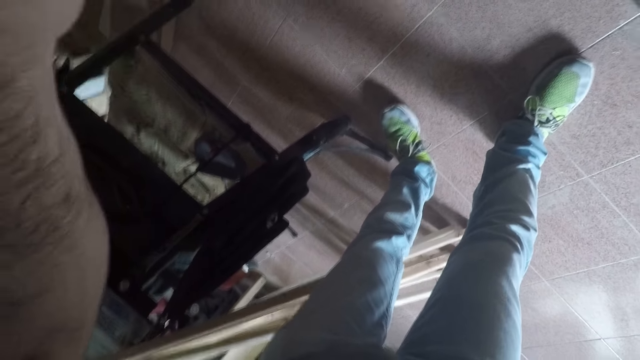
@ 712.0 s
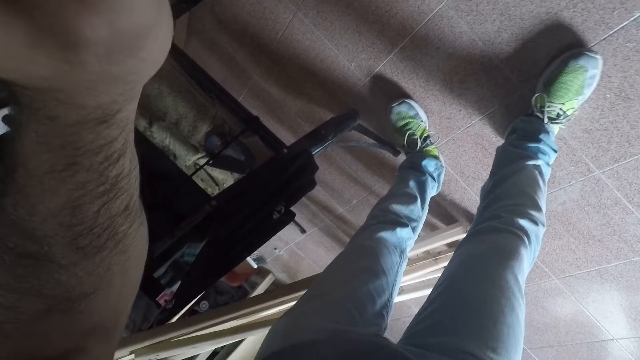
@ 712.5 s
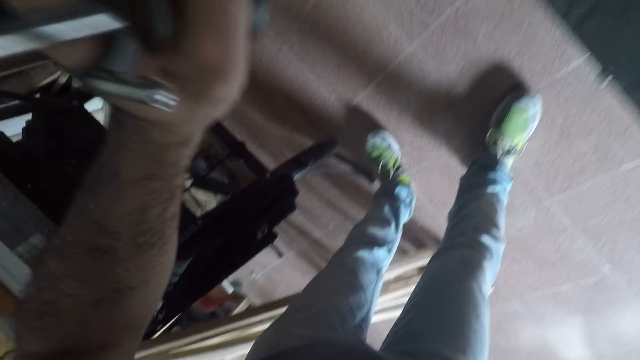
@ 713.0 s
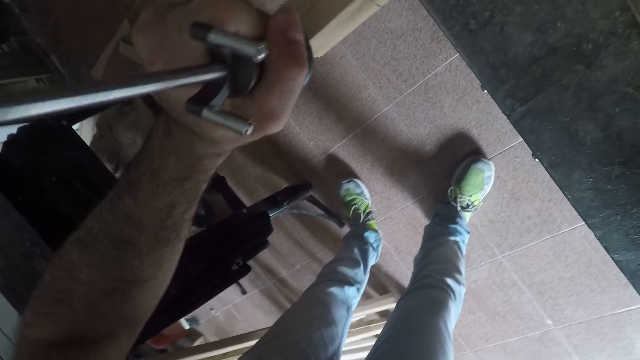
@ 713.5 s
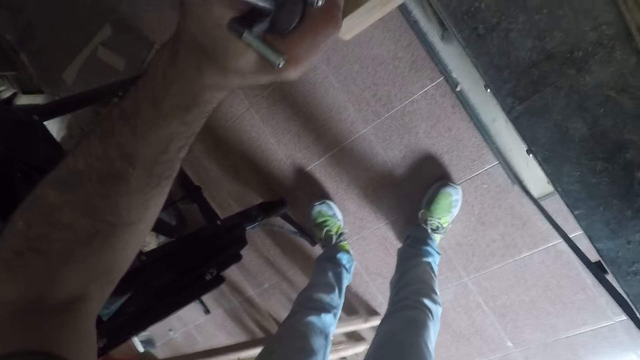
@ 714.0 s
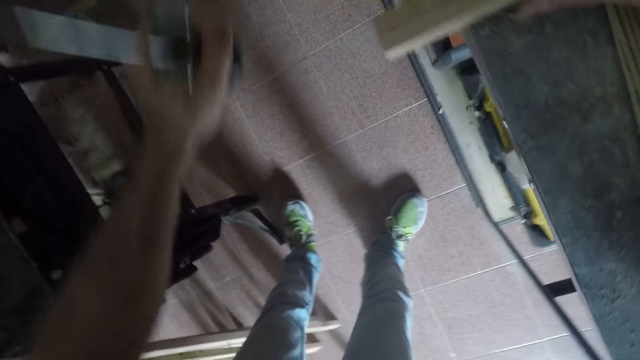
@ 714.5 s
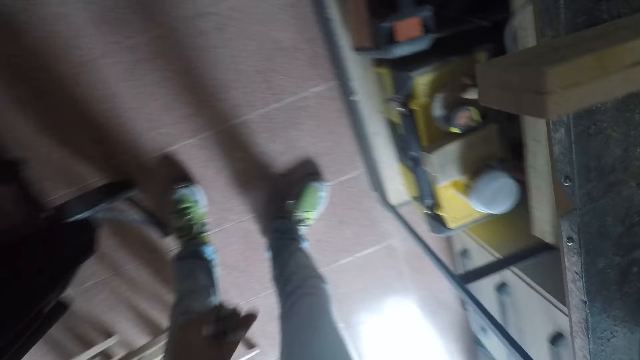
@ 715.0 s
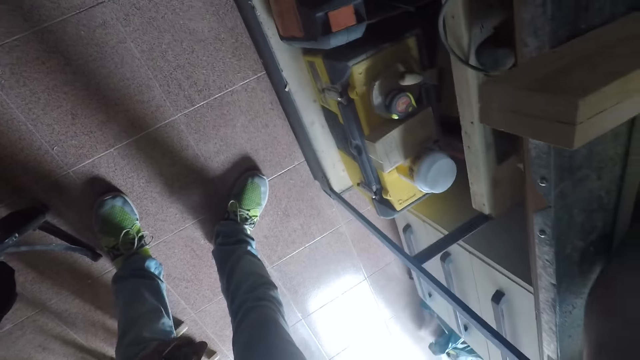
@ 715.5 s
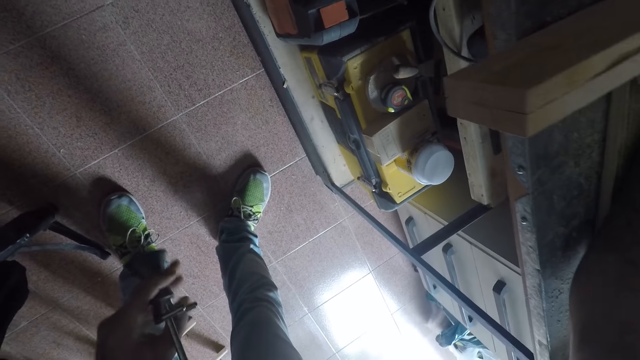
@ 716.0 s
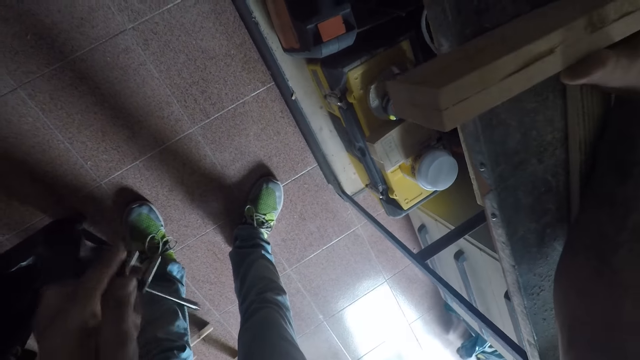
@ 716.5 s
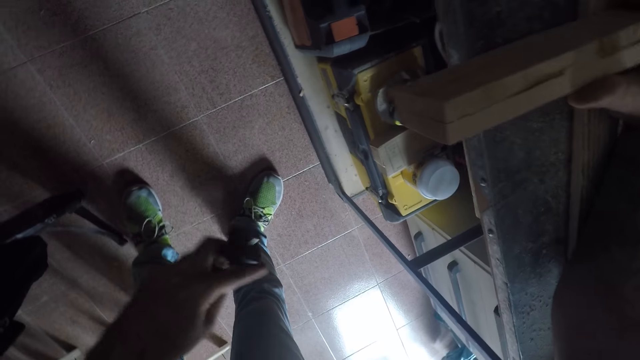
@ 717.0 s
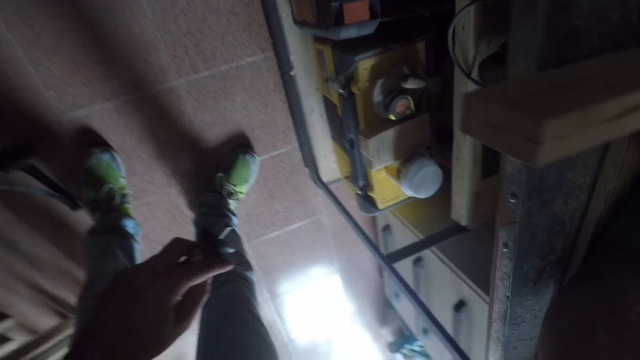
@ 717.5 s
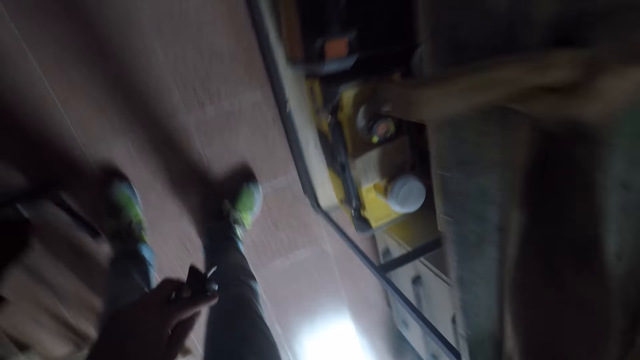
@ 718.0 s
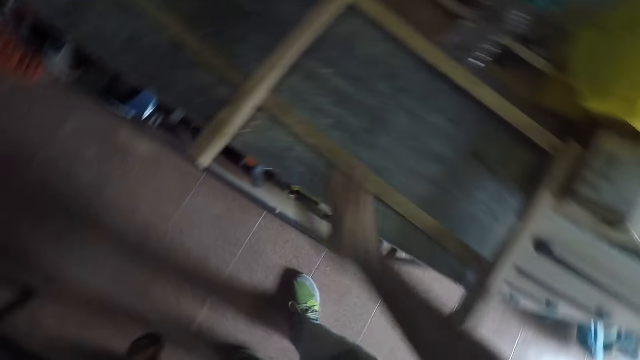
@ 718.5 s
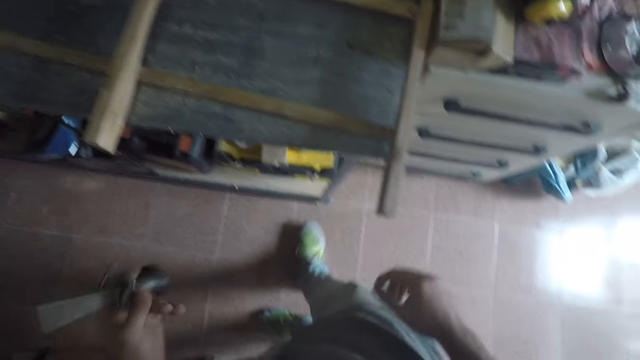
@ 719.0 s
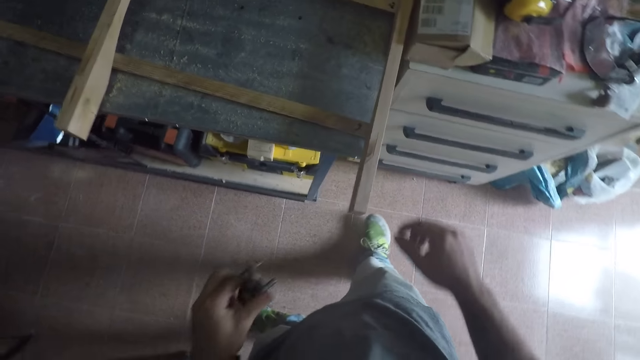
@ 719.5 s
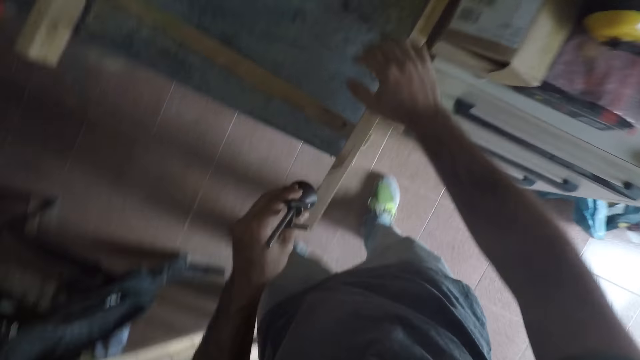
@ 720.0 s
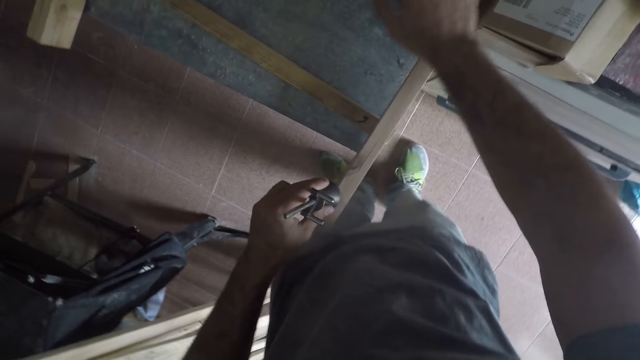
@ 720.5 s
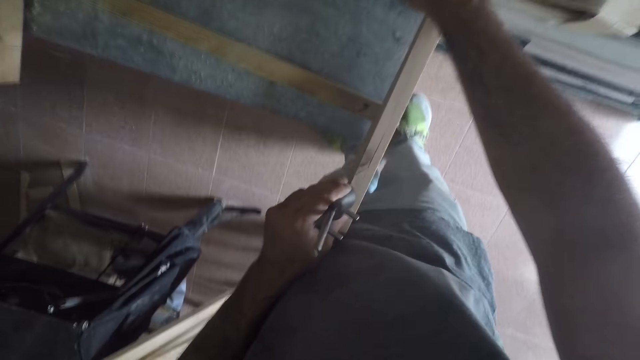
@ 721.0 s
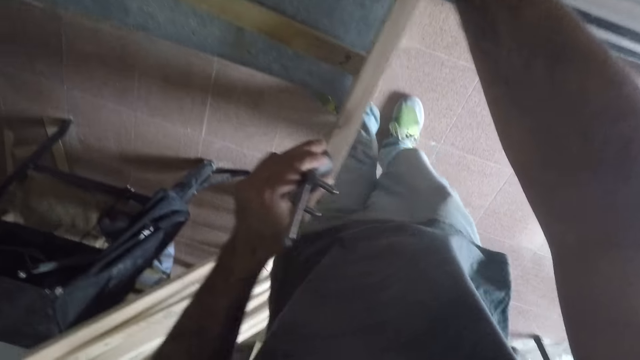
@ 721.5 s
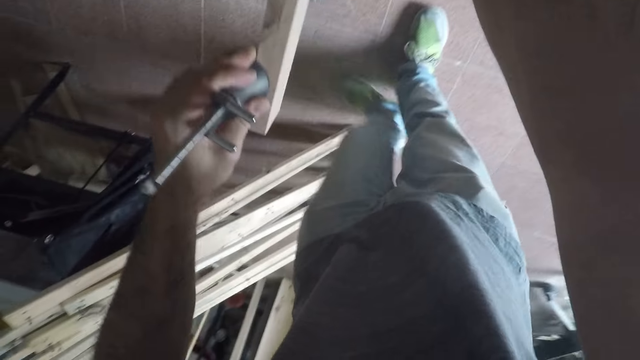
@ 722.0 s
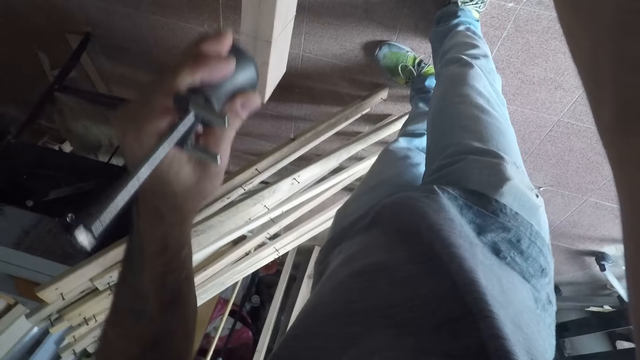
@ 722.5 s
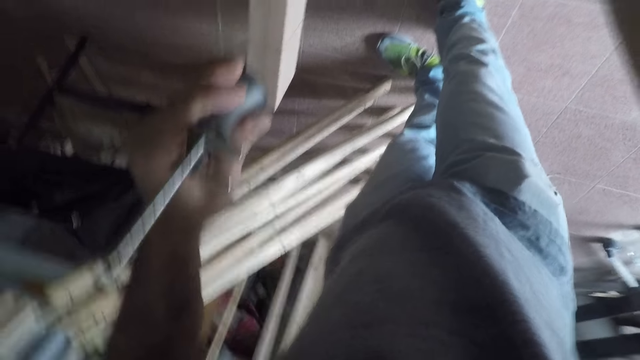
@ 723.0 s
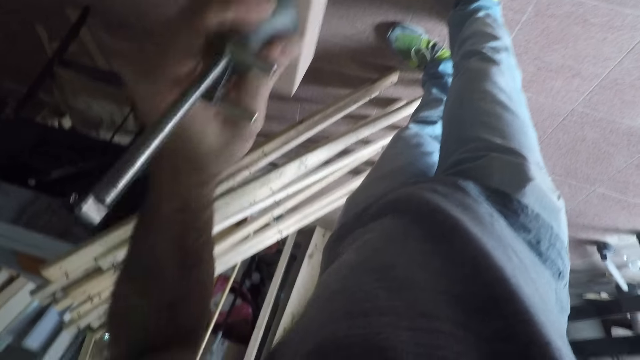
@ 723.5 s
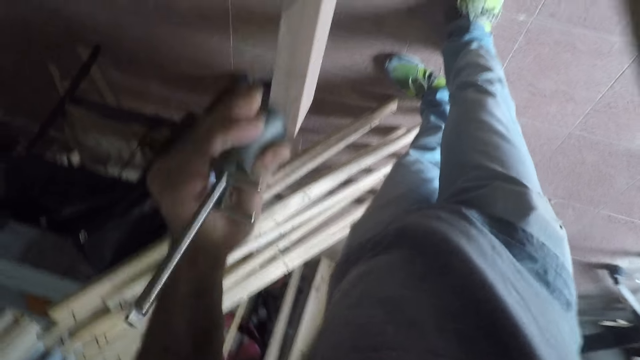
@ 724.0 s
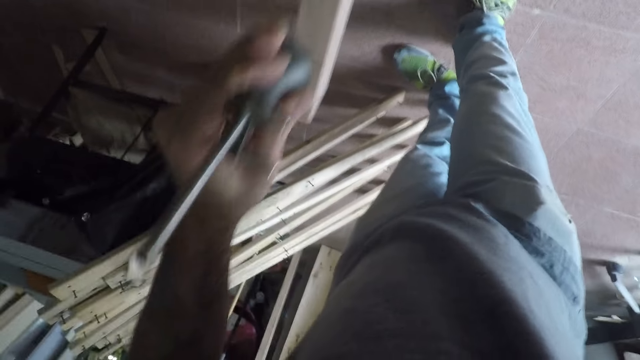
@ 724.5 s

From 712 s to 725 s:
The camera wearer removes the hand planer from the furniture or lumber. He stops something. He inspects slightly. He removes his right hand from the furniture. He moves back slightly. He places the hand planer on the furniture. He starts something. He places his right hand on the furniture and holds the lumber with the right hand. He starts something. He uses the hand planer on the furniture.

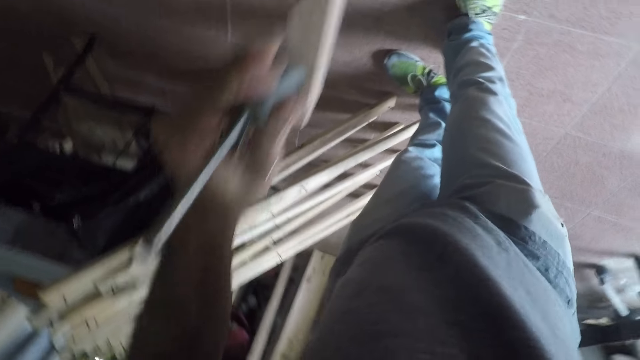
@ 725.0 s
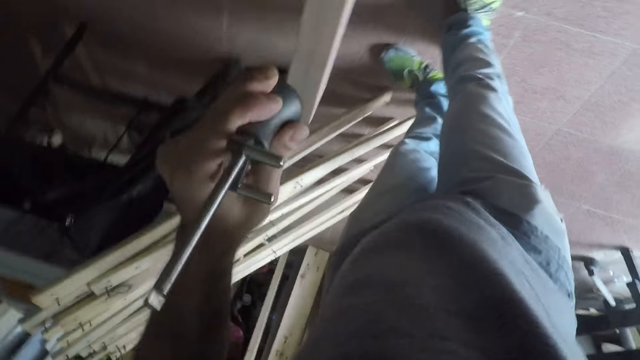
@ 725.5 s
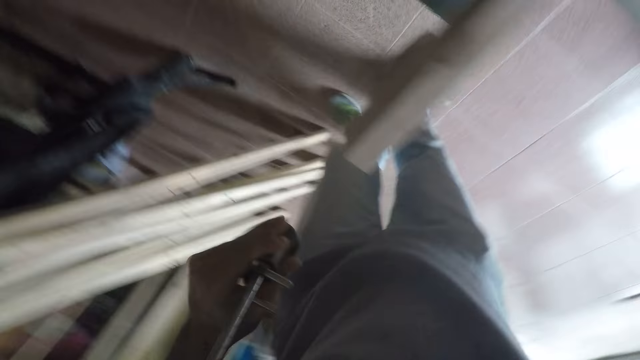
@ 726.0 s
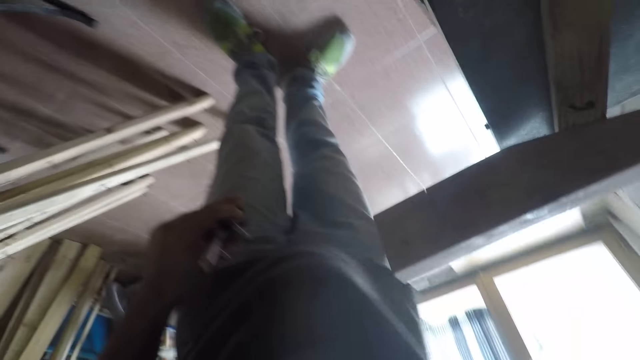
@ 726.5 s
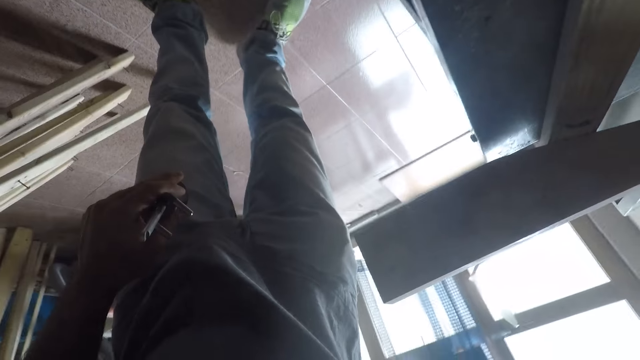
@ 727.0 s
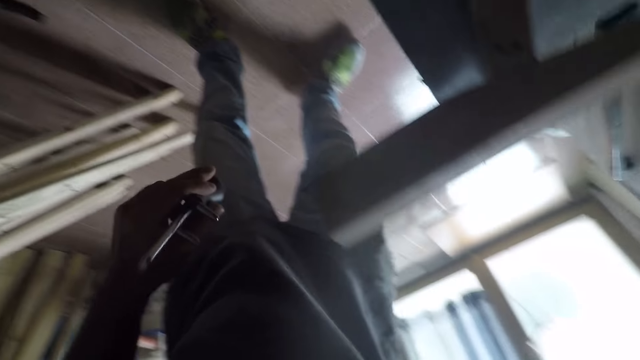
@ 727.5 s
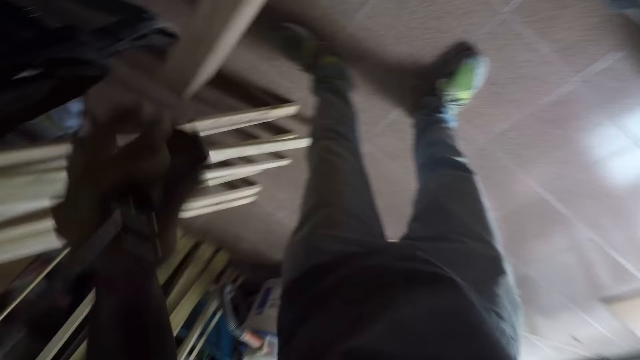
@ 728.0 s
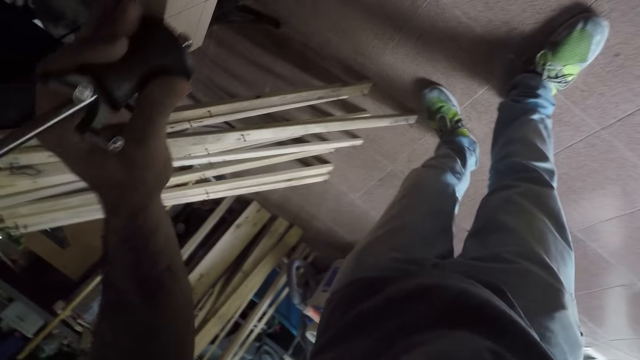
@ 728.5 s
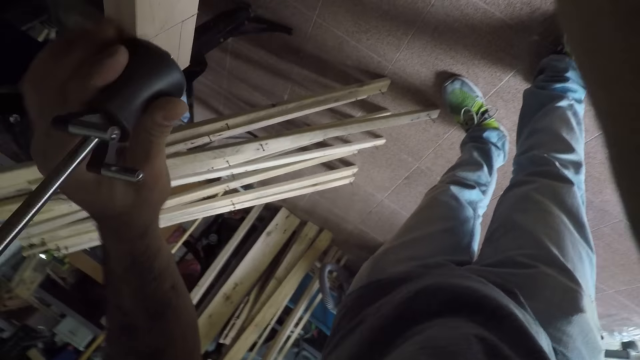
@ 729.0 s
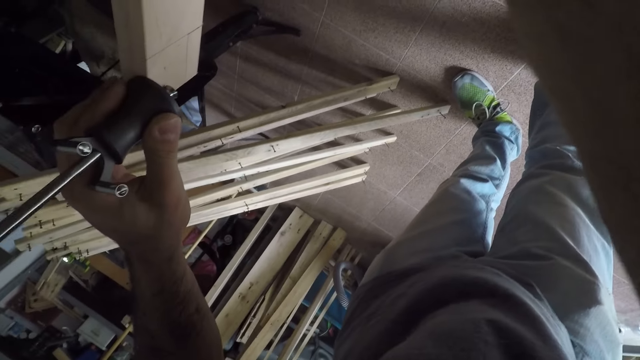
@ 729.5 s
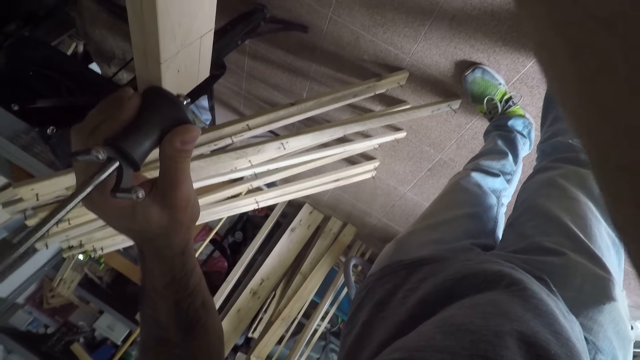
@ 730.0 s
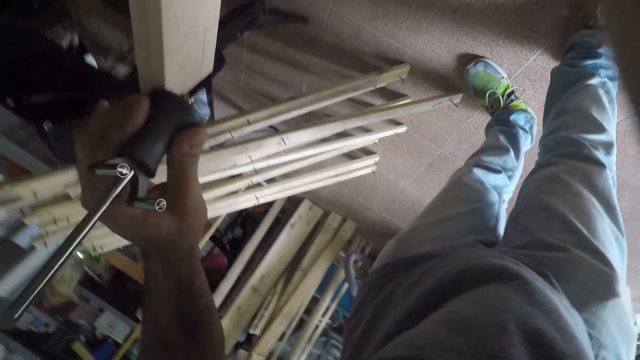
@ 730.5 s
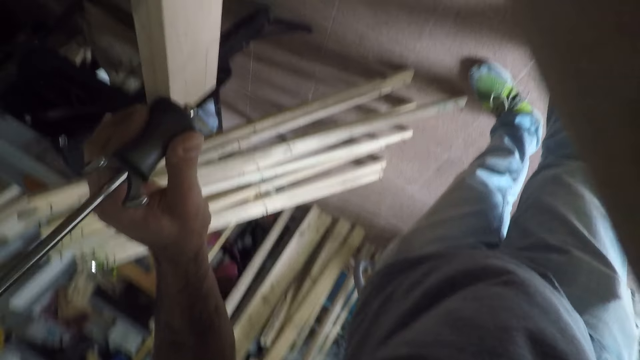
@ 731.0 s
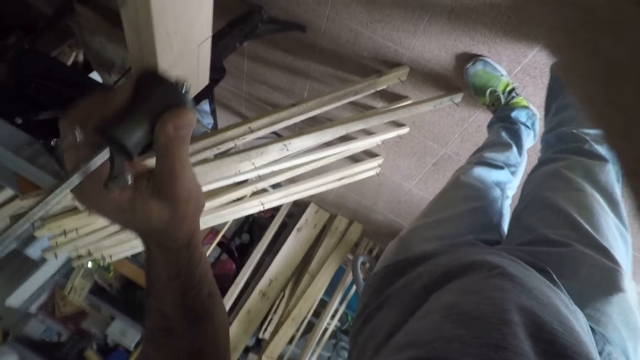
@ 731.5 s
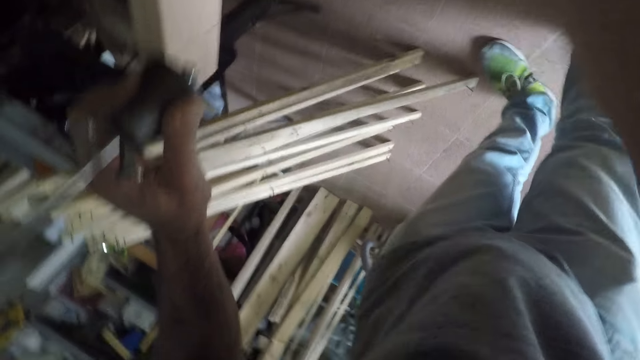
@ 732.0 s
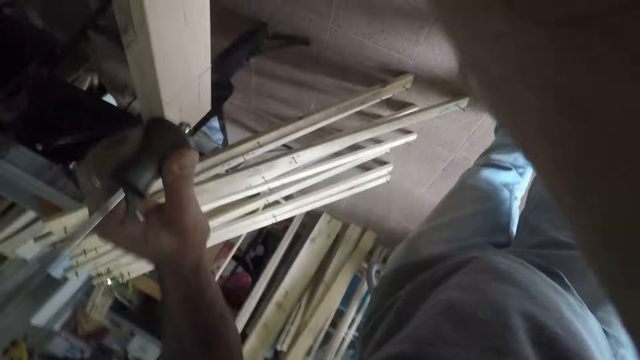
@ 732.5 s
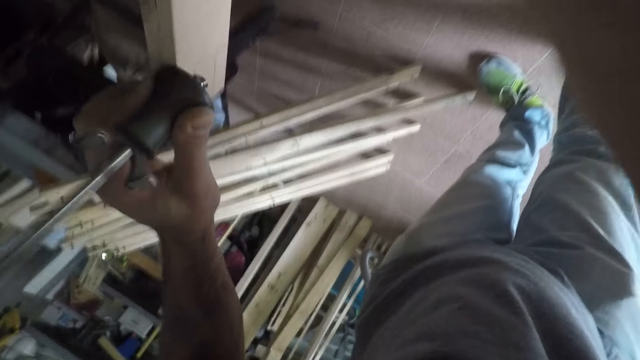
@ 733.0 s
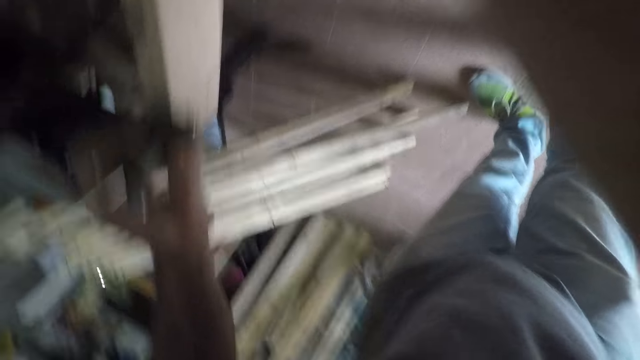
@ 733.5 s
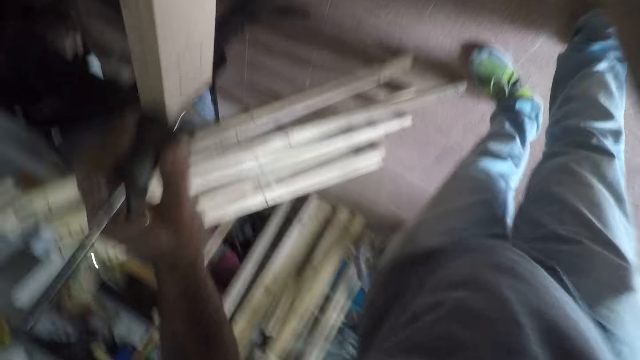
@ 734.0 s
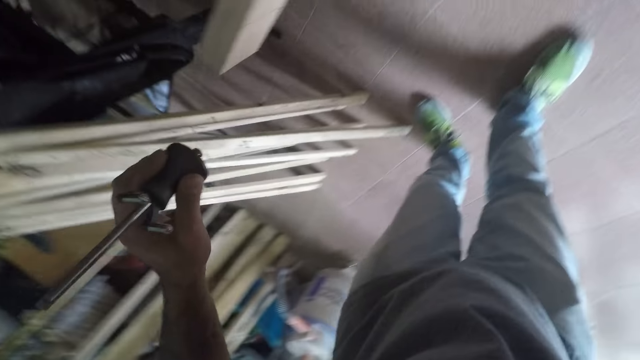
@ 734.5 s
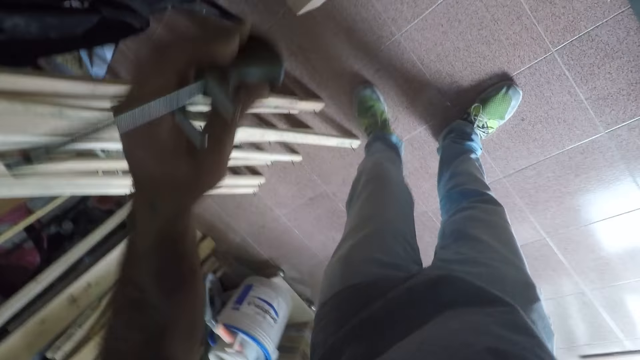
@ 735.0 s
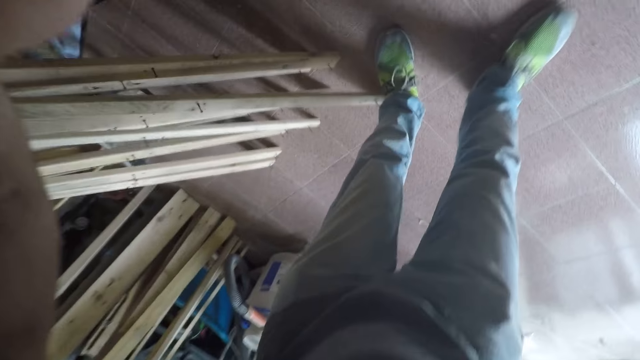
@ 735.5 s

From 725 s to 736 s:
The camera wearer removes the hand planer from the furniture. They stop something. They inspect slightly. They place the hand planer on the furniture. They start something. They use the hand planer on the furniture. They stop something. They start something.
